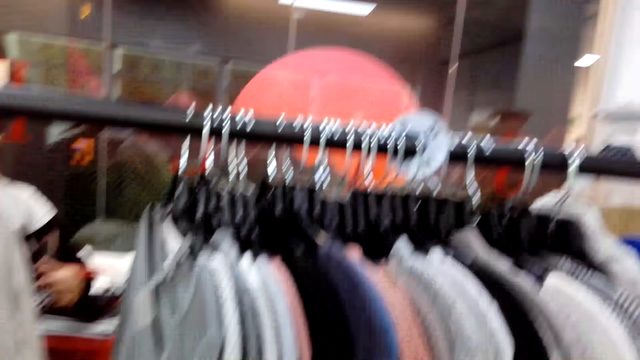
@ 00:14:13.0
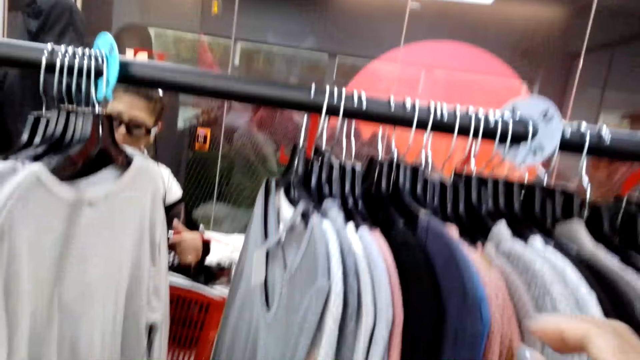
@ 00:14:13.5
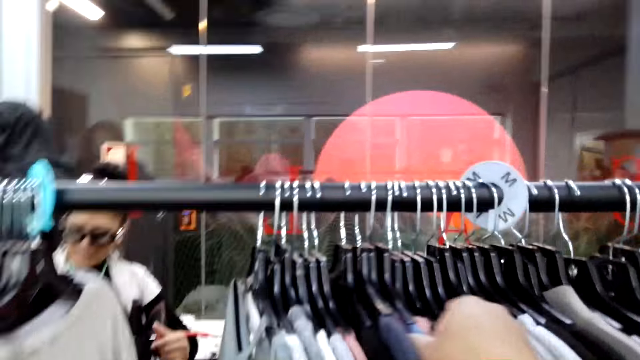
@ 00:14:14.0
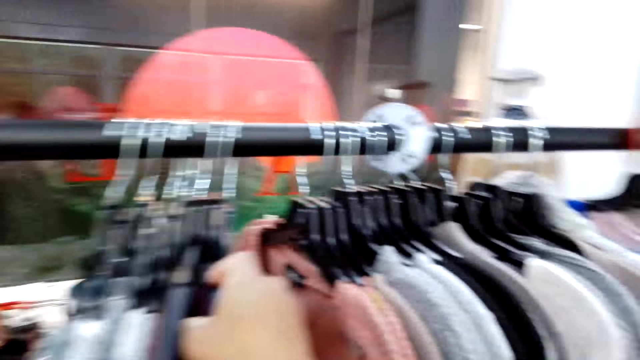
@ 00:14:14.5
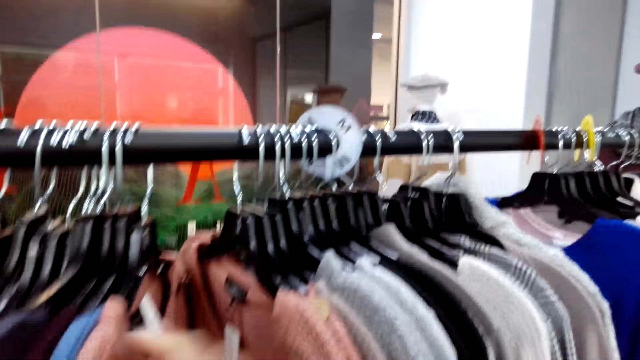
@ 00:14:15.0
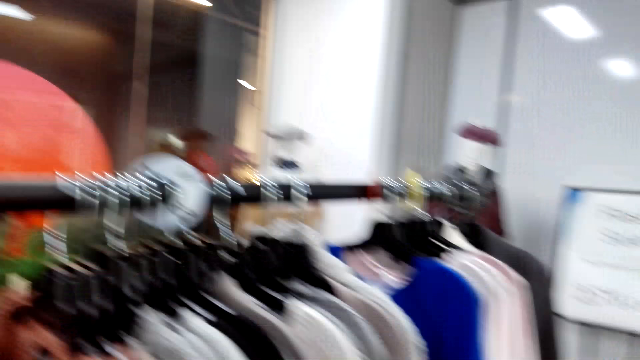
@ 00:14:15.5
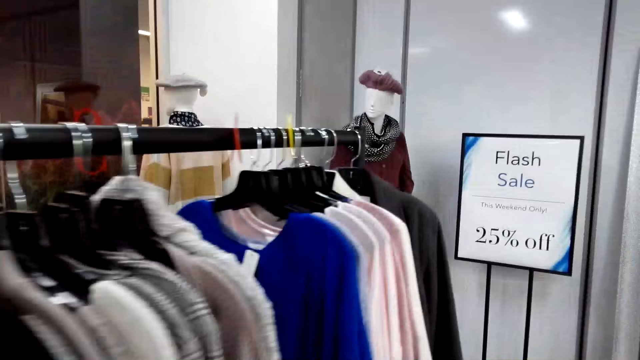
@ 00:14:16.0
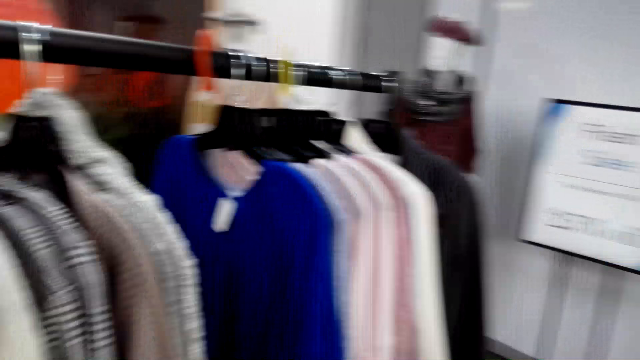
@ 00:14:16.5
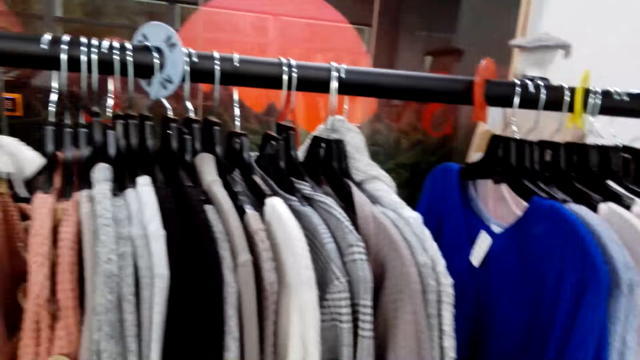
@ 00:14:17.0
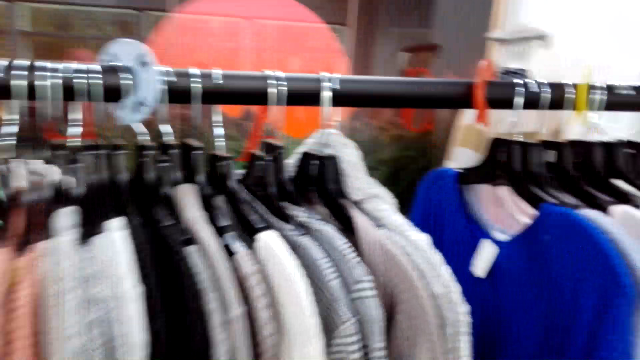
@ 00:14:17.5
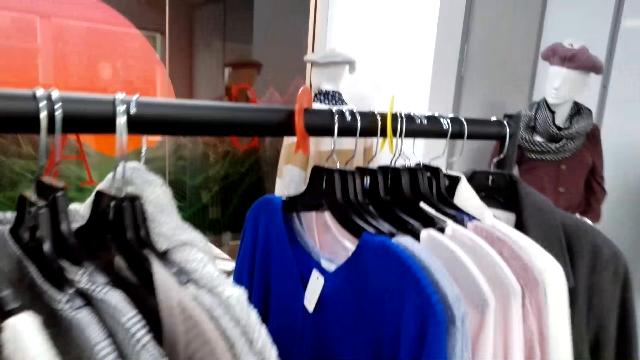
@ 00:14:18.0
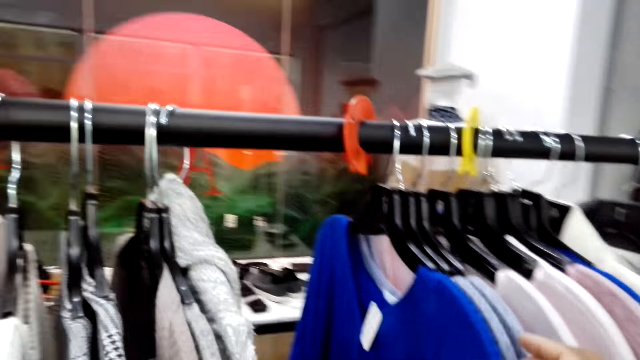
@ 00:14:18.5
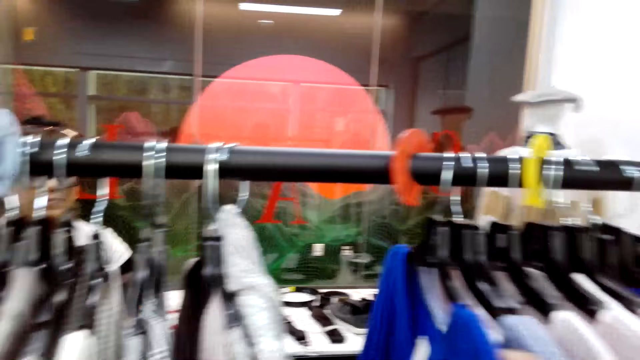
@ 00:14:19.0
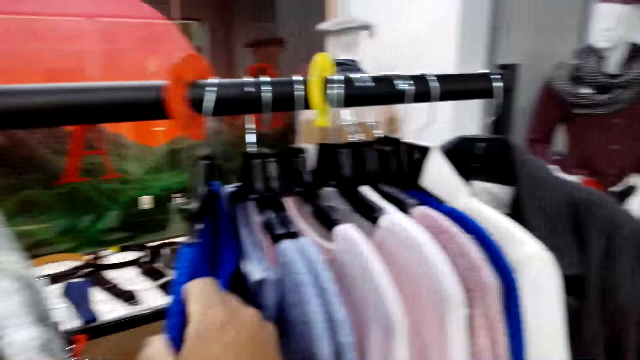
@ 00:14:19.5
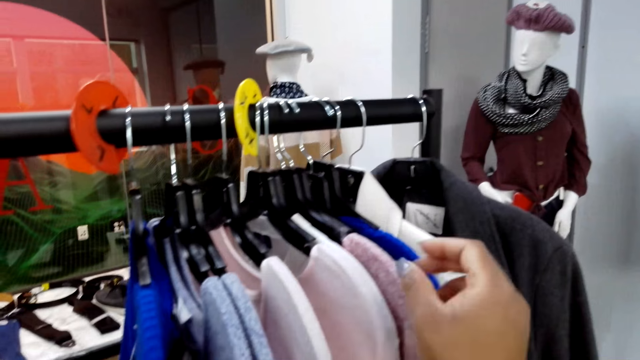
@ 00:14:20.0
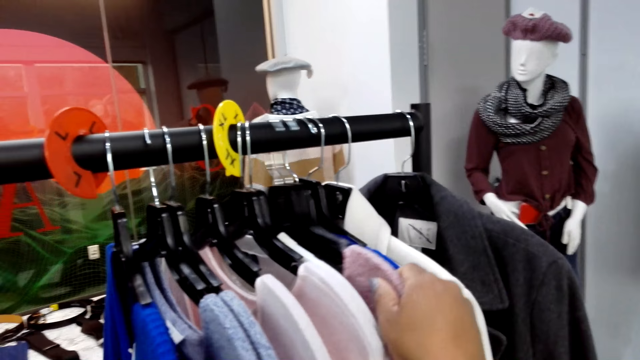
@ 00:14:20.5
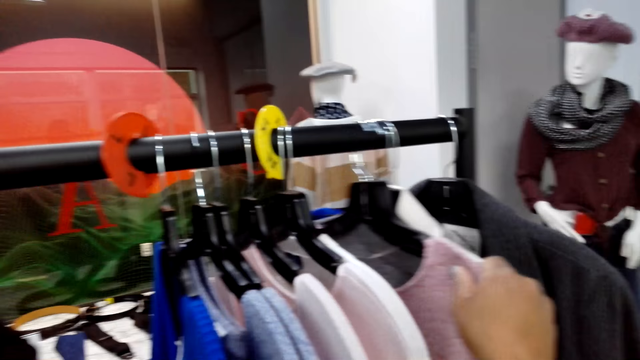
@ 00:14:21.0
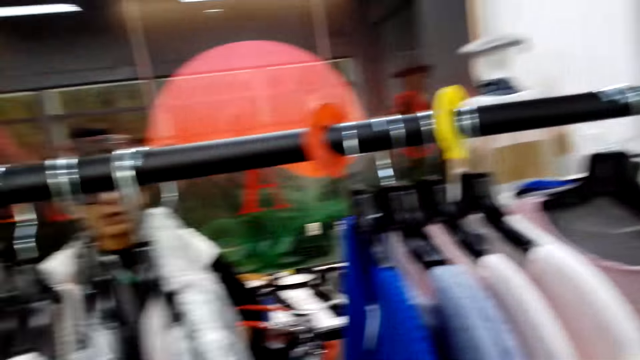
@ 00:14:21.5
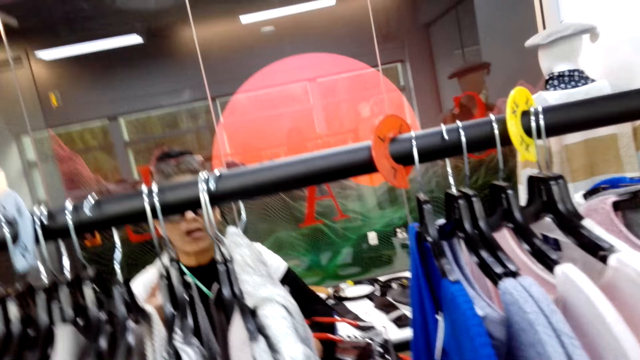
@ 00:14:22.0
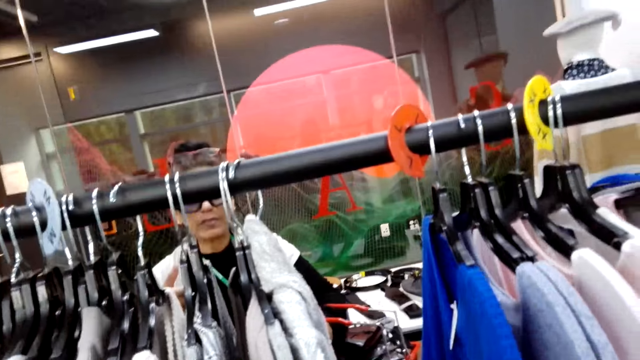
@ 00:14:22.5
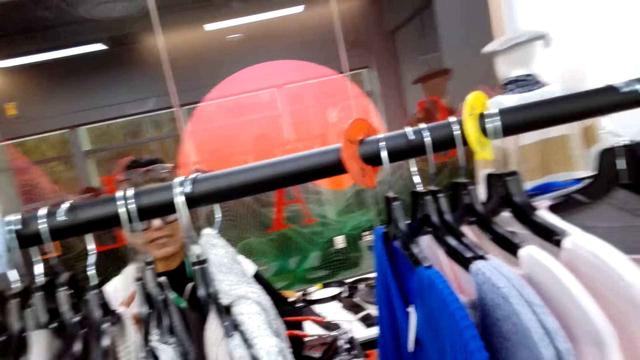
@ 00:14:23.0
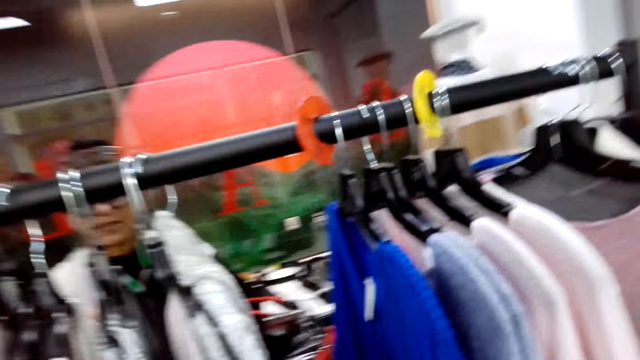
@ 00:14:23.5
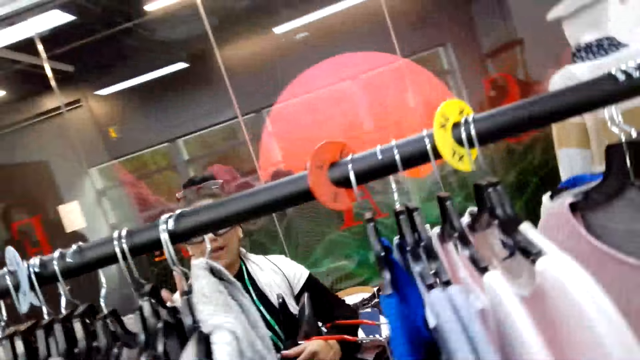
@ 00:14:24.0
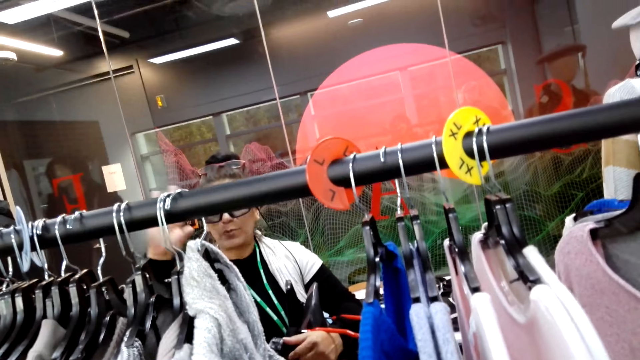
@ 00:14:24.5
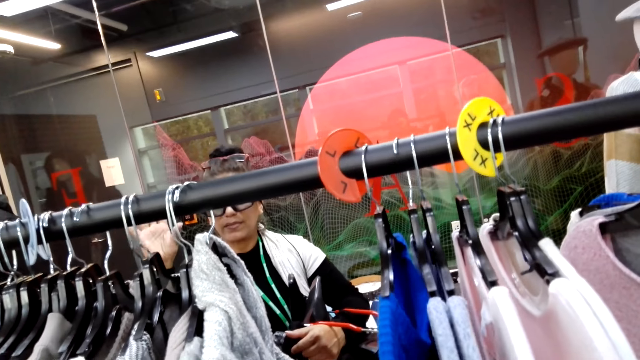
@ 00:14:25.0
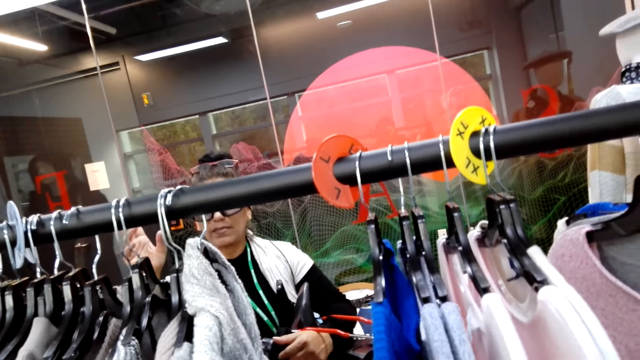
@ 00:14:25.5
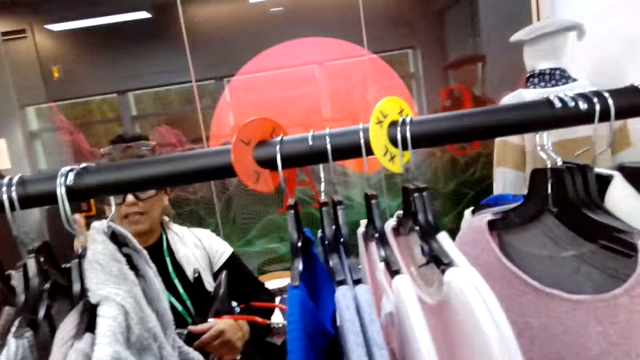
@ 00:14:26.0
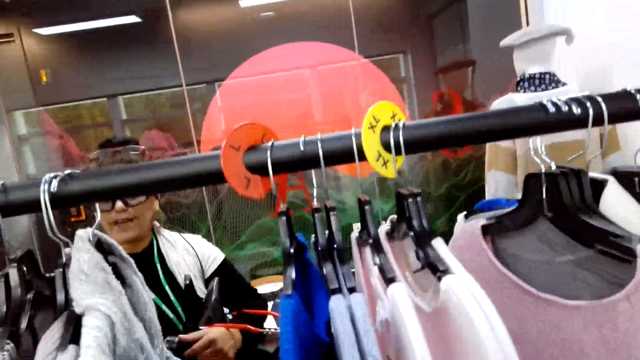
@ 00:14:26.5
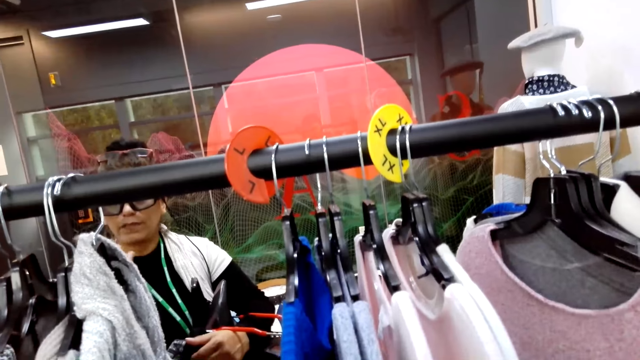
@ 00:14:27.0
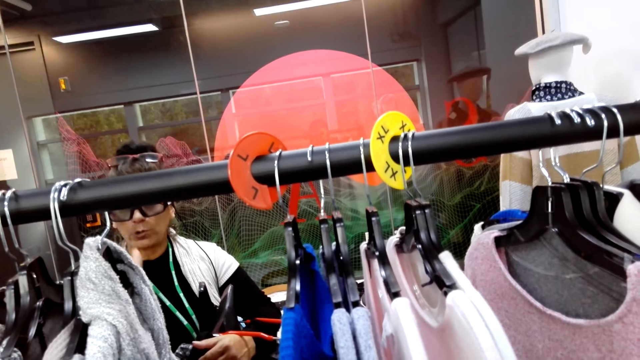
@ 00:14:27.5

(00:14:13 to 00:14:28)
The camera wearer walks around. They hold cloths on the hangers. They turn to the side. They walk around. They hold a cloth on the hanger. They turn to the side. A woman waves. A man moves his hand around.

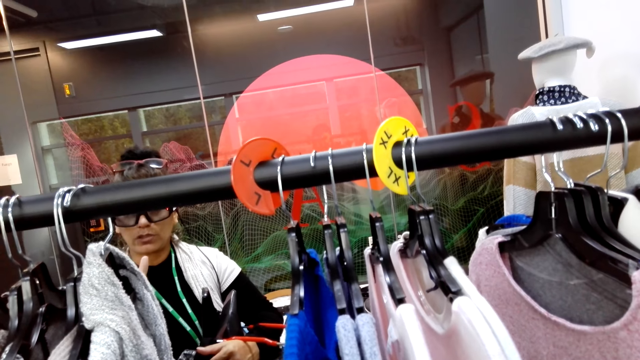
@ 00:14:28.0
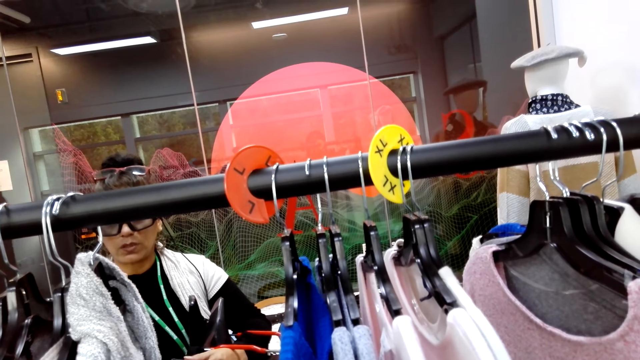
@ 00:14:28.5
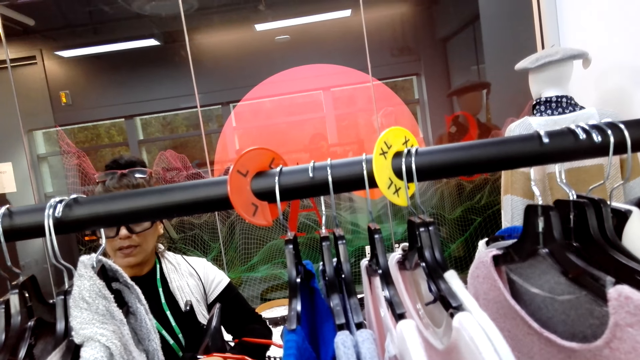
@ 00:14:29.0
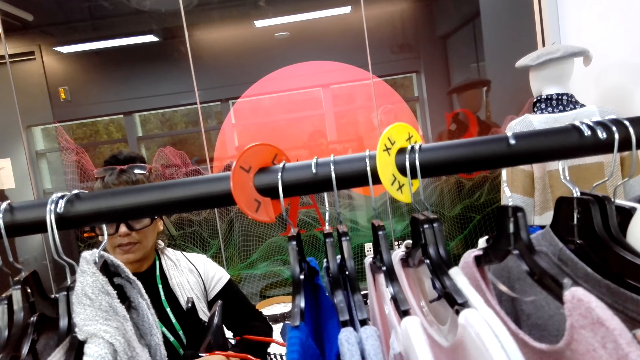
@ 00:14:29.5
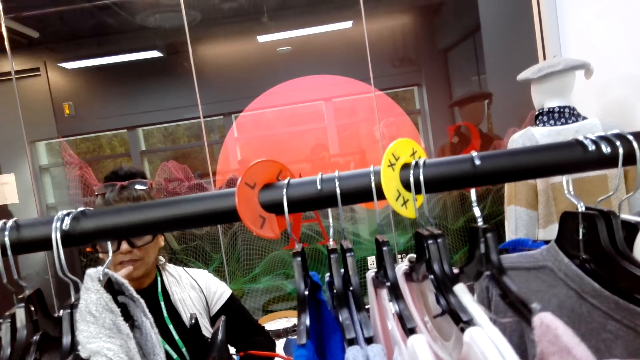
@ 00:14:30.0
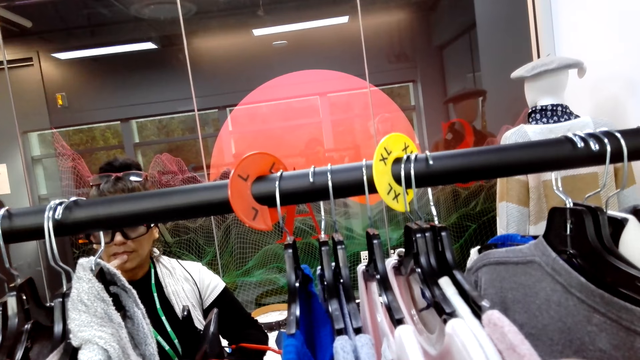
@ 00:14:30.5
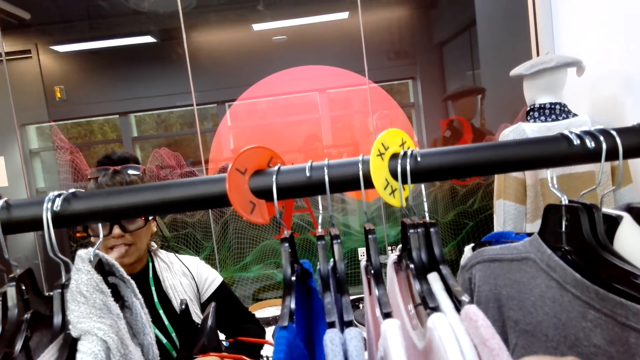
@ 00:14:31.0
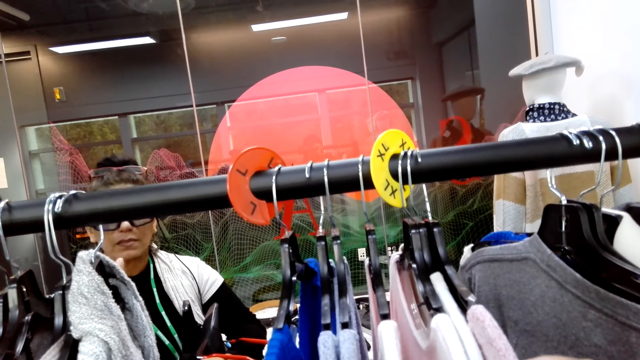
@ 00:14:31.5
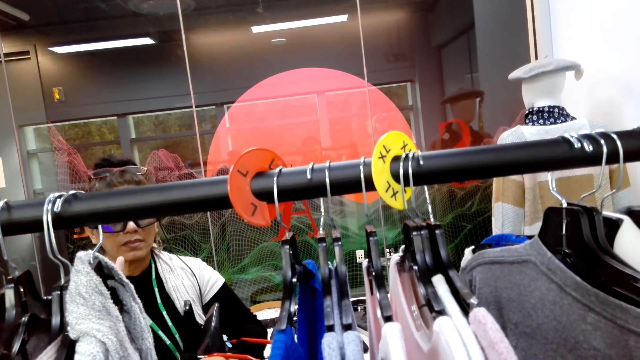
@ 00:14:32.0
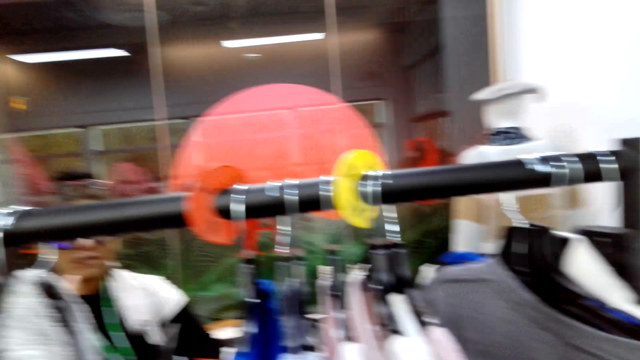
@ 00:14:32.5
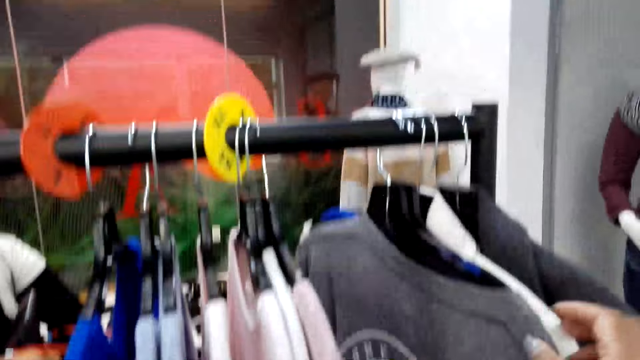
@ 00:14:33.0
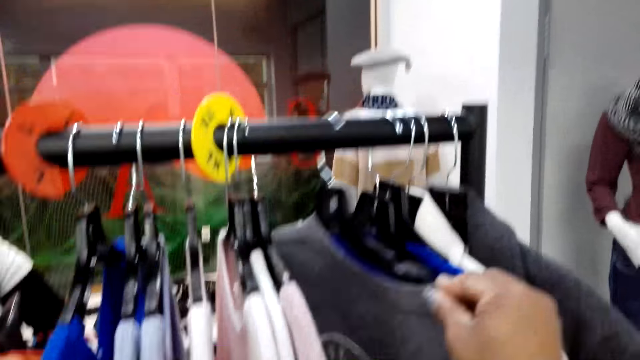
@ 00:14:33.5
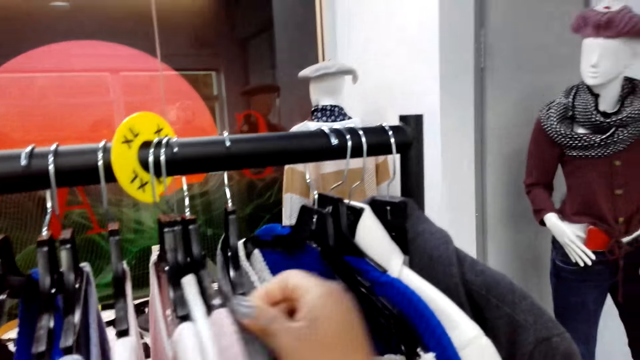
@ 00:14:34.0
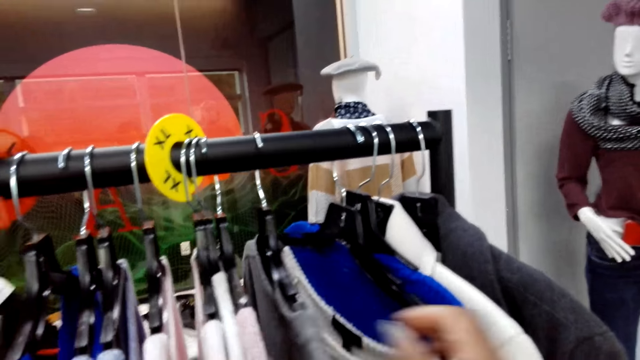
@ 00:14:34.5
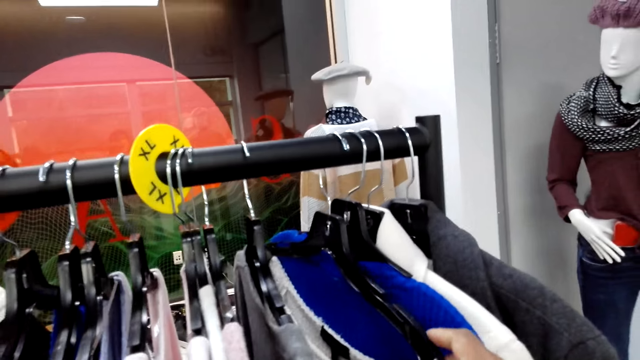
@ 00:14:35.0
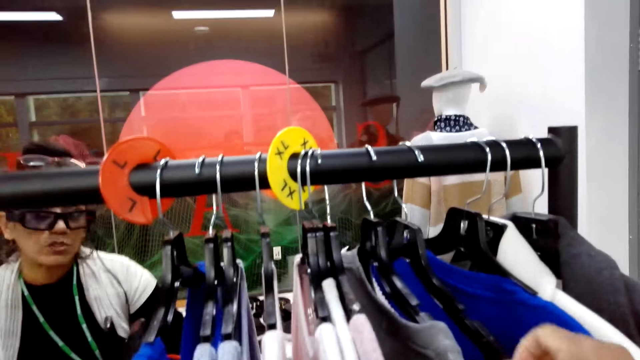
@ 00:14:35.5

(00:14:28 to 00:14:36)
The camera wearer holds a cloth on the hanger. They turn to the side. They hold a cloth on the hanger.
